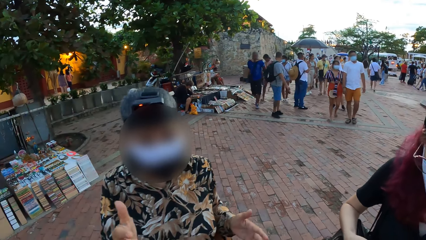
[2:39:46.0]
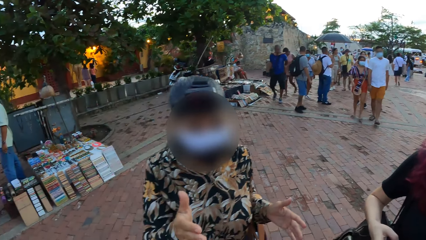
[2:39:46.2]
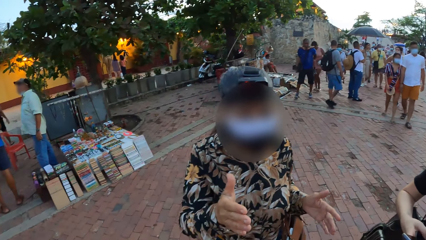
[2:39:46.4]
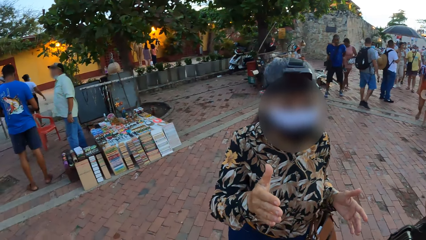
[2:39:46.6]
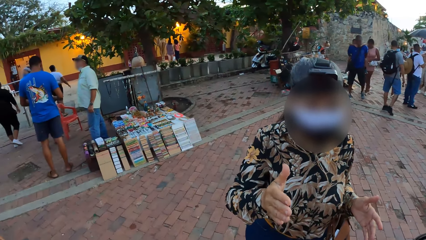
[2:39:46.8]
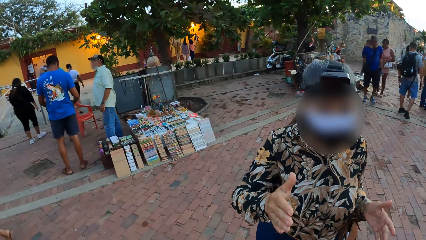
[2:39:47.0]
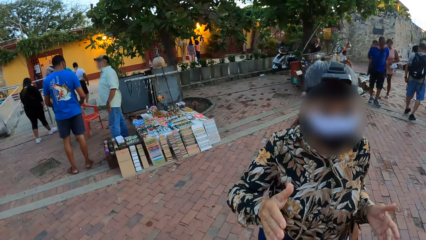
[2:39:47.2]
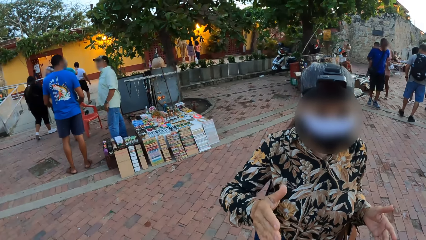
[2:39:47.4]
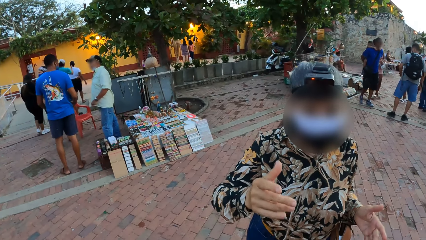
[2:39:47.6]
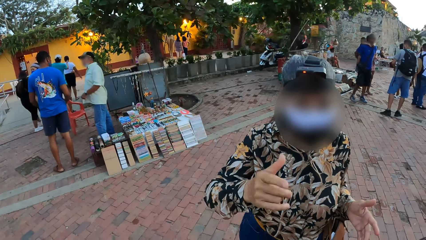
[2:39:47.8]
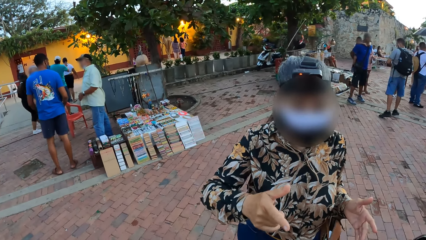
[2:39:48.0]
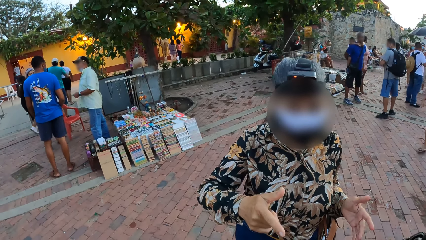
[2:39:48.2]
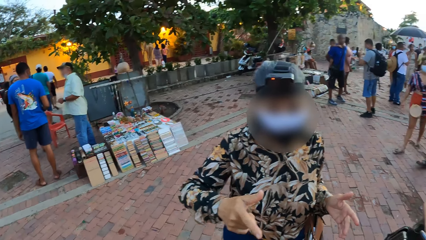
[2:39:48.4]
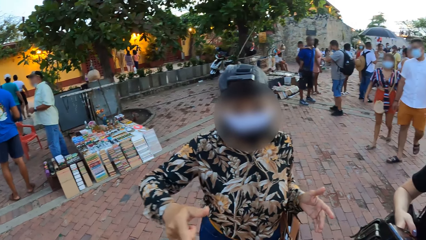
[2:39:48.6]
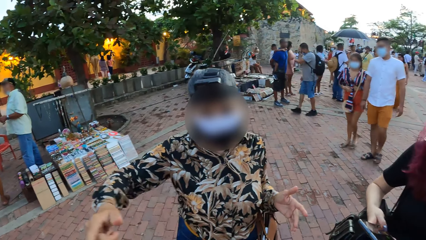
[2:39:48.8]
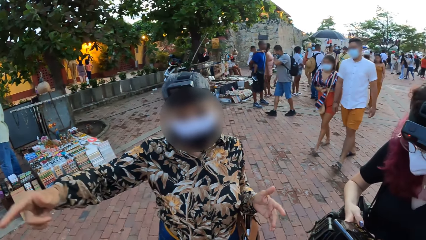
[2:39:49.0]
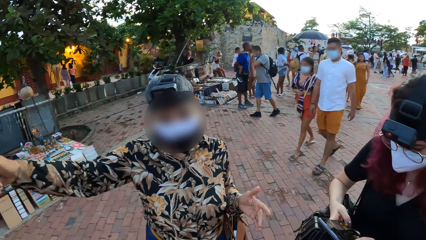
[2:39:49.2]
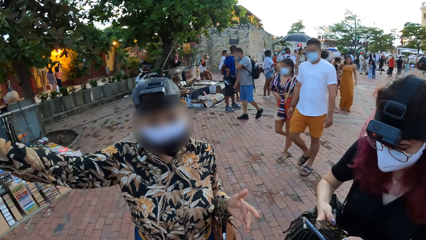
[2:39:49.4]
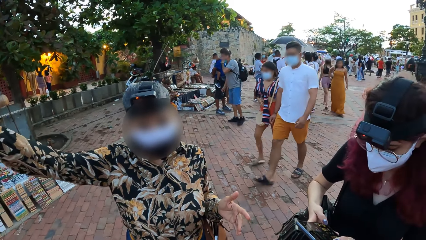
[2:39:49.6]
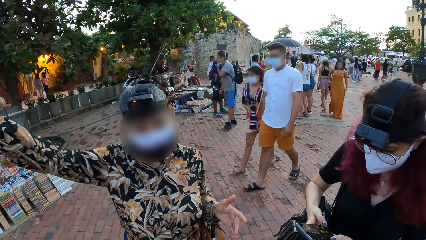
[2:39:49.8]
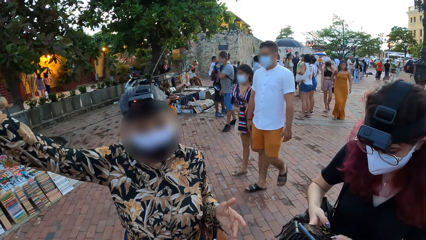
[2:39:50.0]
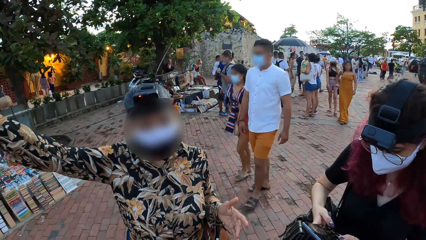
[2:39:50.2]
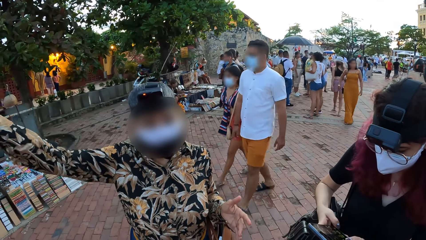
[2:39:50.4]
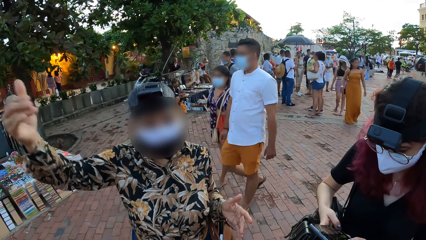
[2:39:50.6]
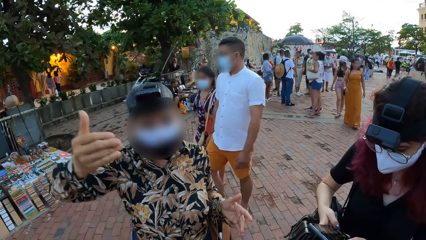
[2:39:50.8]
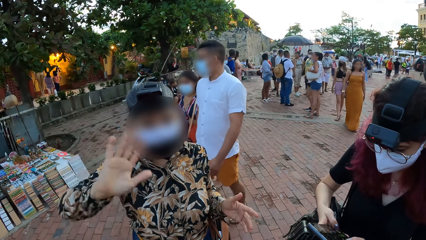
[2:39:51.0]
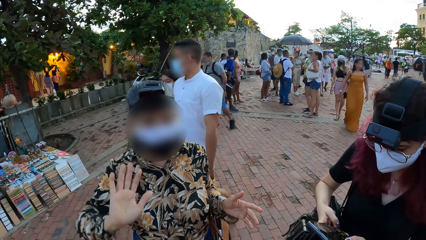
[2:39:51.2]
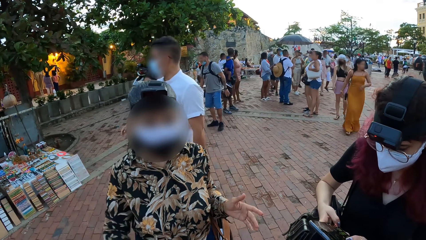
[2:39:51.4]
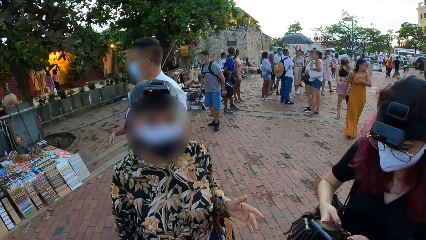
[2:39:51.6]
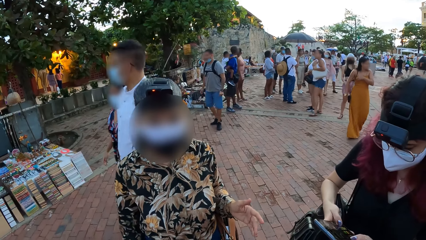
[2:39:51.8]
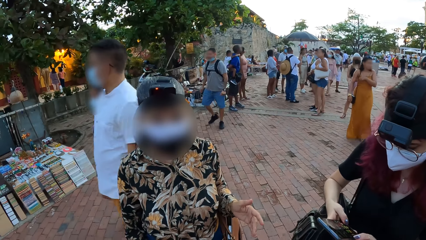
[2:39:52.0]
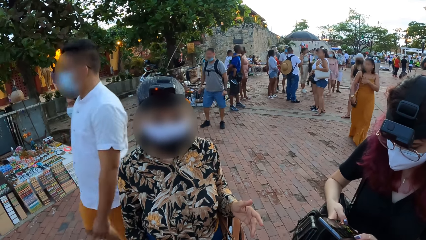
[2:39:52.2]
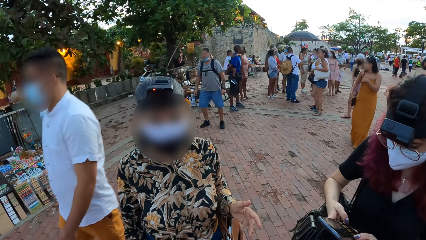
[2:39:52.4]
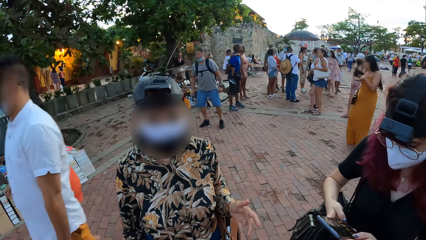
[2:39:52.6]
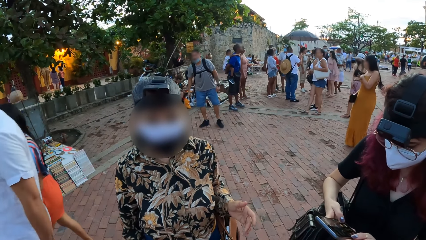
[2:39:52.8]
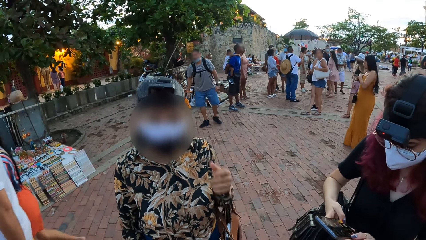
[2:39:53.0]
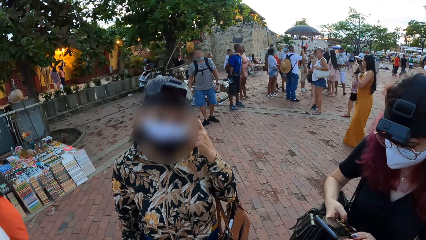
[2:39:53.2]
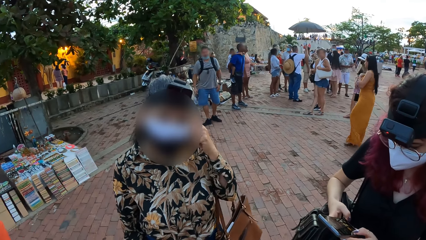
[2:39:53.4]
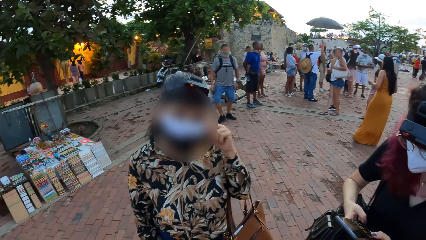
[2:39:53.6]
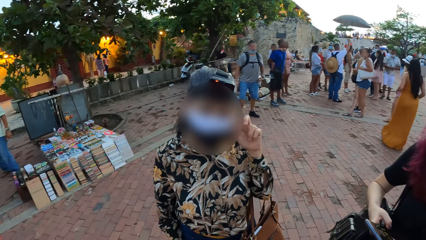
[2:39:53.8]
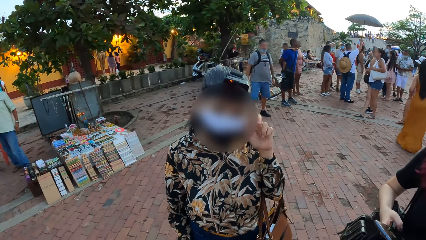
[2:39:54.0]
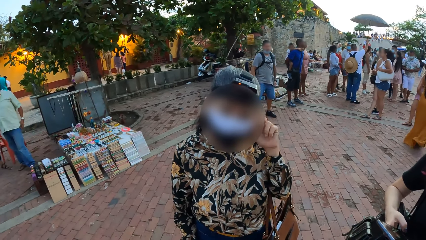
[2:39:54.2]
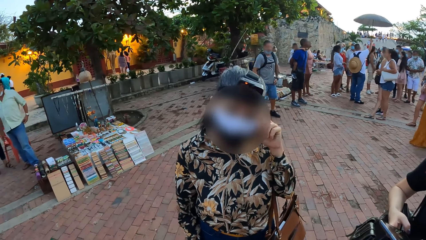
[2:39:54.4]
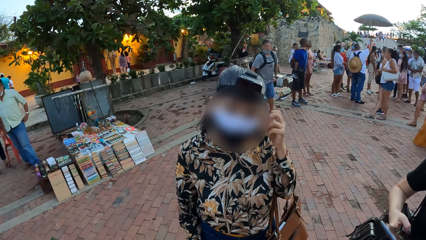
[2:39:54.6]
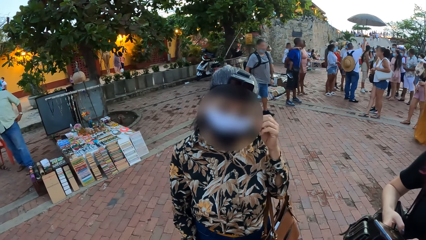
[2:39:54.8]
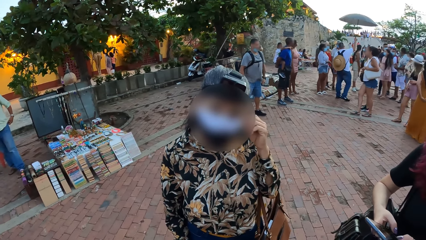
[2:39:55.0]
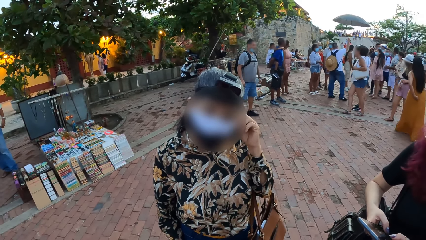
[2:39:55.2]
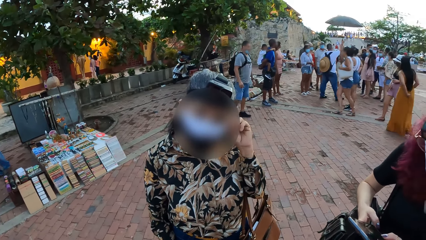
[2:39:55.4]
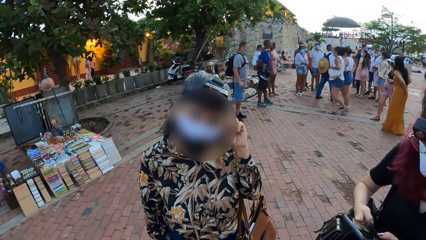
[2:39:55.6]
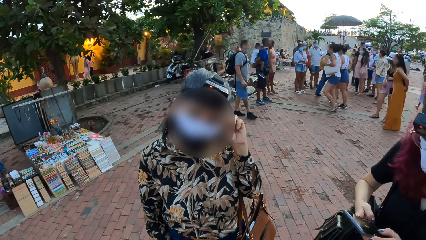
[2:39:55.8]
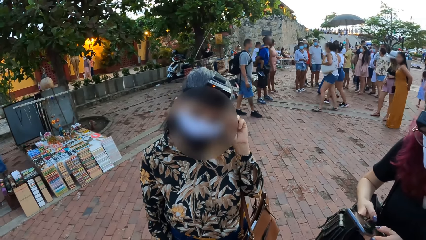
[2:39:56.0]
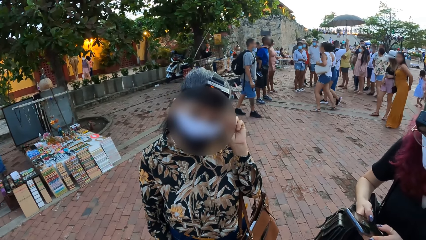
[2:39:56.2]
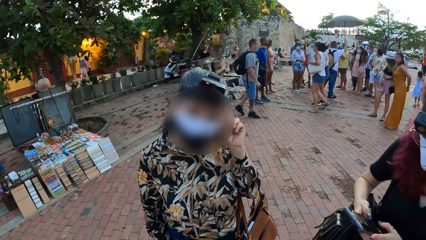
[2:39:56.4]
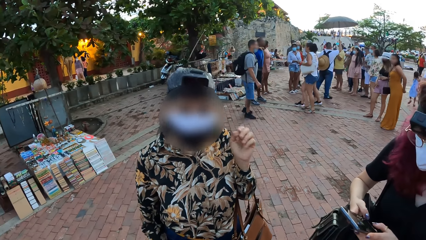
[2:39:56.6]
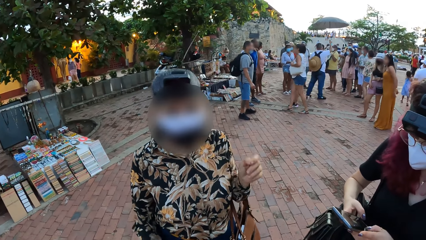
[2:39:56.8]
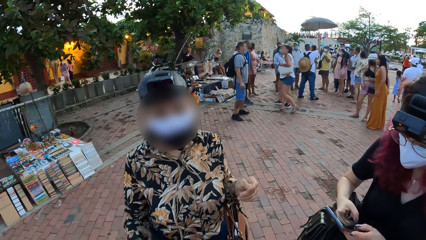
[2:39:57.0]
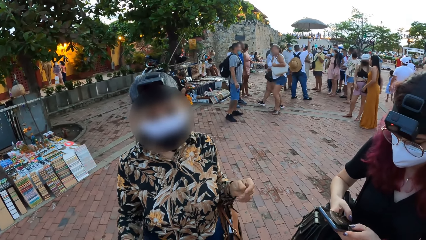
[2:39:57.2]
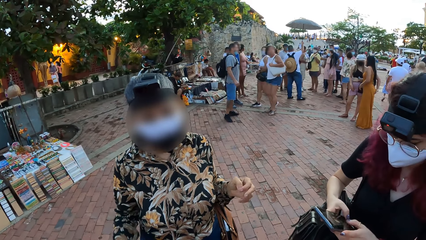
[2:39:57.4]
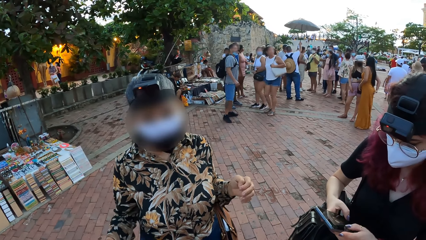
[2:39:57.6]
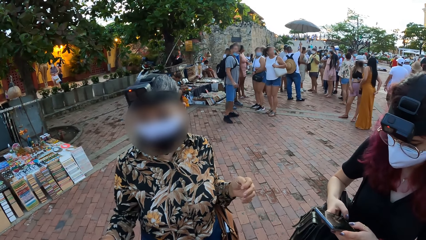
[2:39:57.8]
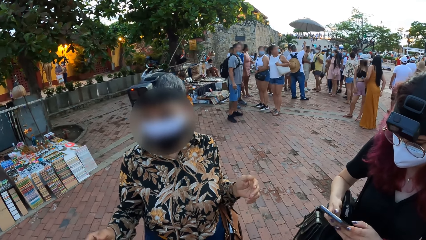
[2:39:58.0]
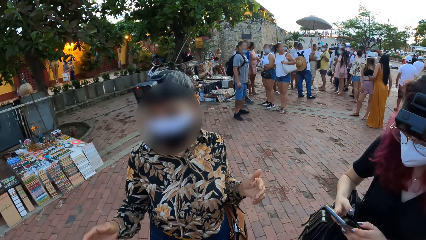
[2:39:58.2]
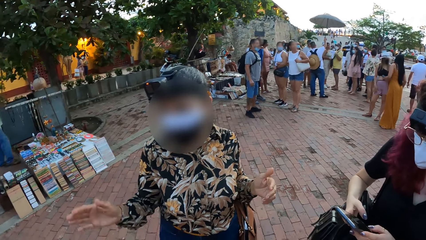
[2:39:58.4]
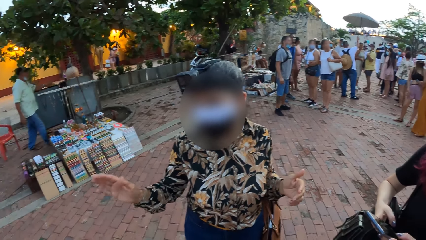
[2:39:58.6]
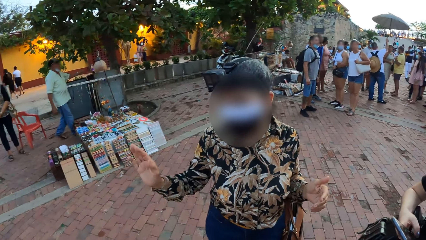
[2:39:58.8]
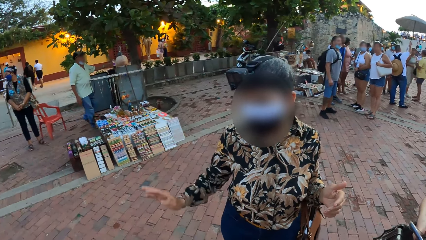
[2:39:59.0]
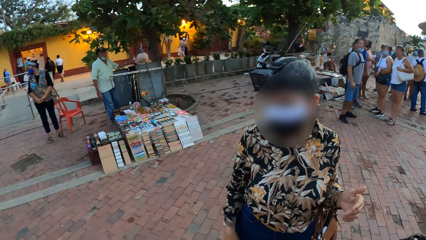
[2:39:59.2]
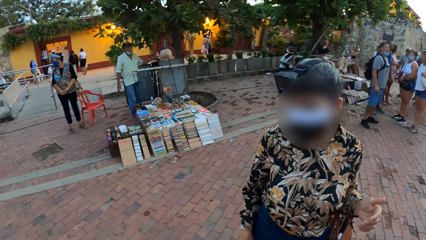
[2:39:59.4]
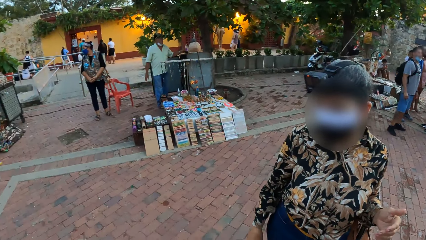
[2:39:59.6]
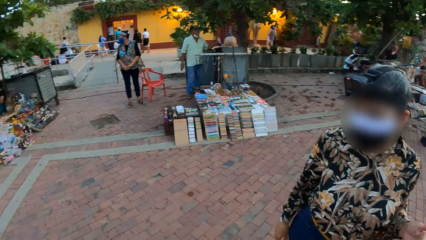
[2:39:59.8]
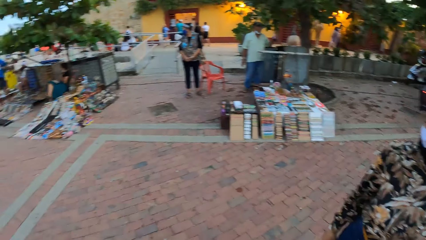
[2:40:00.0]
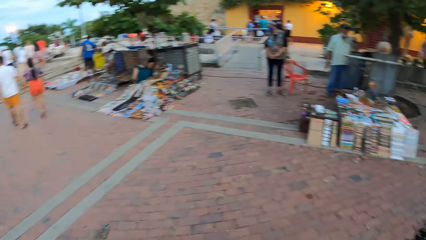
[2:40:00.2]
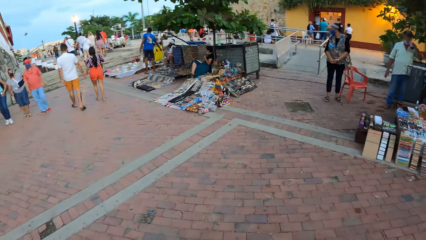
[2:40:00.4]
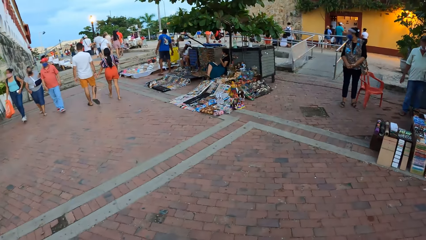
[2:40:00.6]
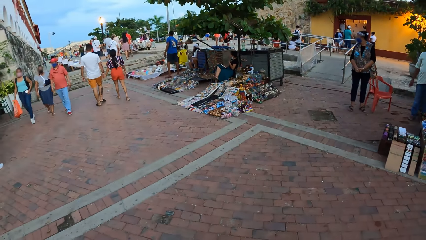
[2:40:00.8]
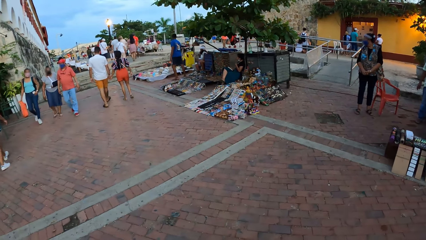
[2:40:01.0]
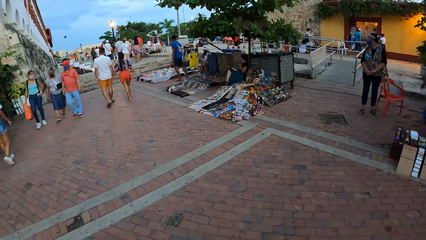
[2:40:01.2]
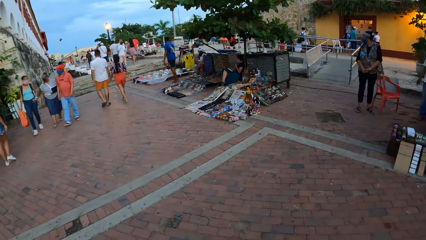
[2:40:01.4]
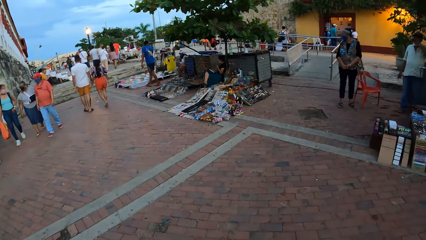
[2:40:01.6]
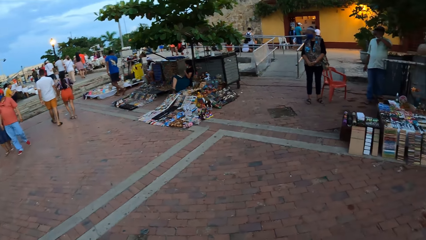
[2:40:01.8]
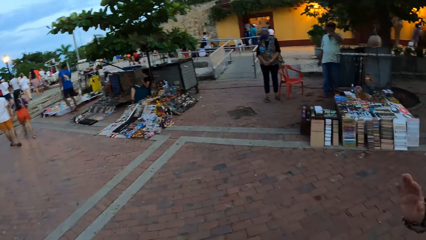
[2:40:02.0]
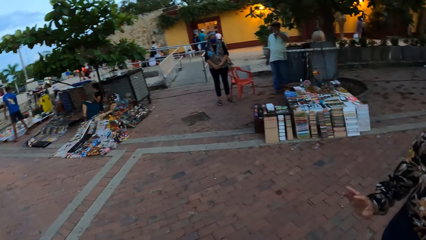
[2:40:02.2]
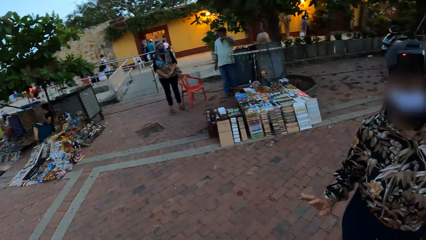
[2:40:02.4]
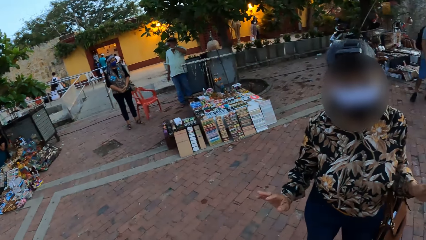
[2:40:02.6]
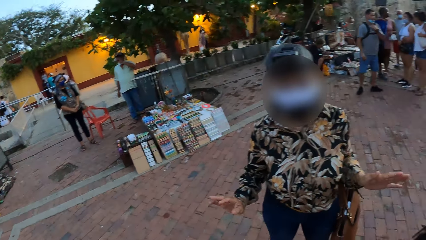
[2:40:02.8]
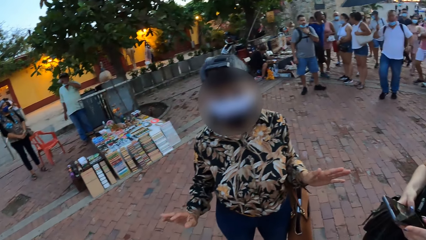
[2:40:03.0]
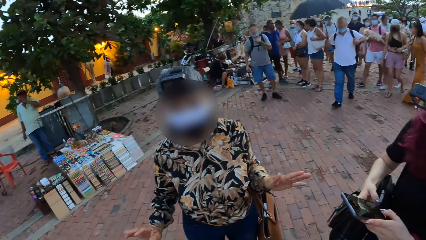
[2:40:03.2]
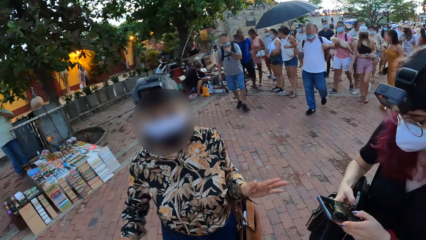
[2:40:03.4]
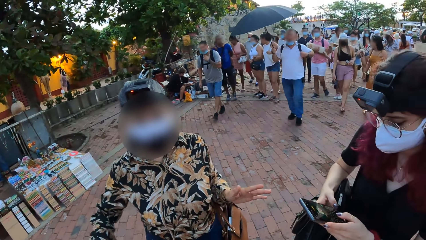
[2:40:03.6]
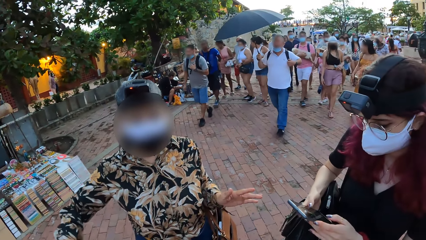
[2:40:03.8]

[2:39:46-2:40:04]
A woman touches her head with her left hand and rubs her fingers together. The camera wearer looks around.
